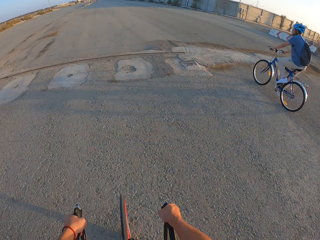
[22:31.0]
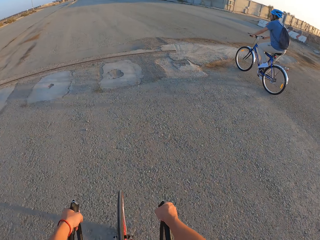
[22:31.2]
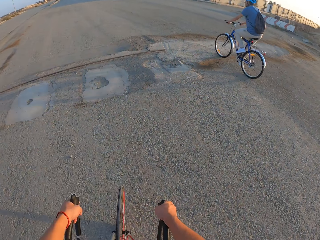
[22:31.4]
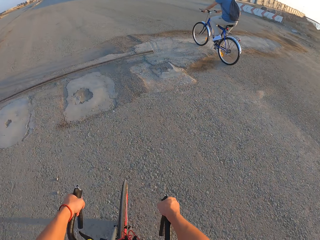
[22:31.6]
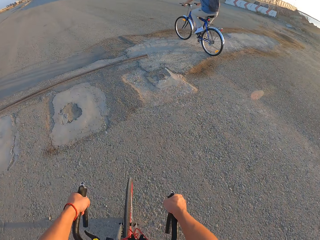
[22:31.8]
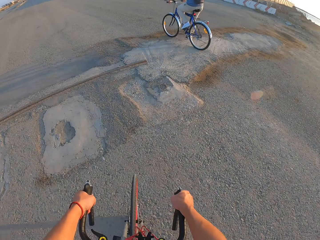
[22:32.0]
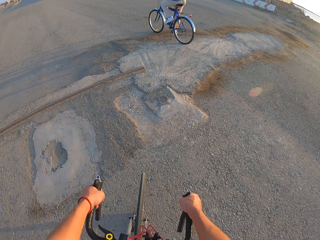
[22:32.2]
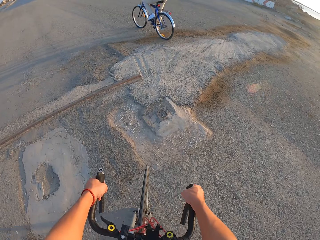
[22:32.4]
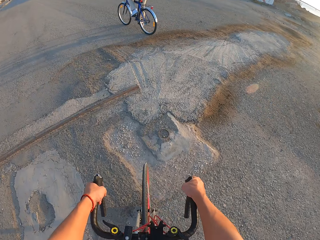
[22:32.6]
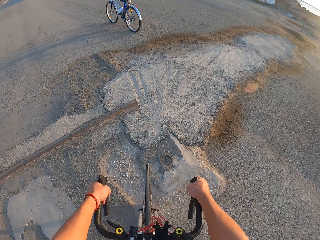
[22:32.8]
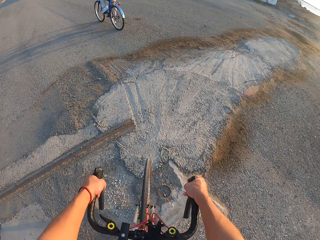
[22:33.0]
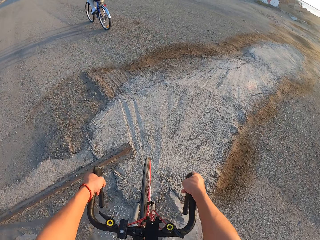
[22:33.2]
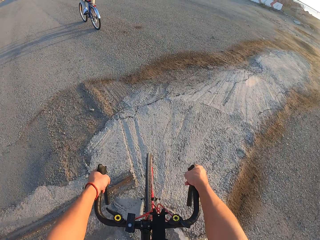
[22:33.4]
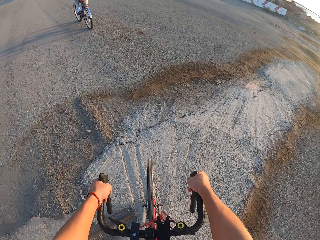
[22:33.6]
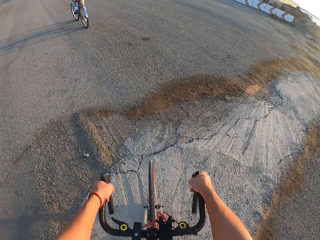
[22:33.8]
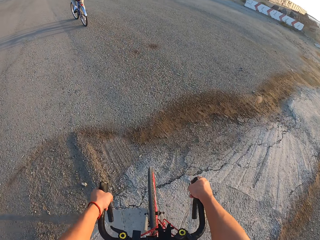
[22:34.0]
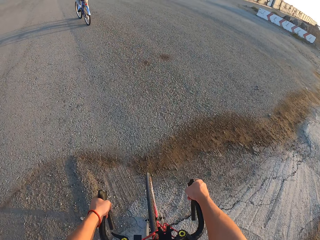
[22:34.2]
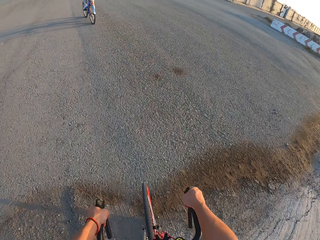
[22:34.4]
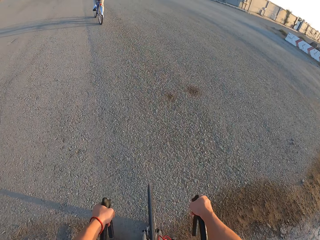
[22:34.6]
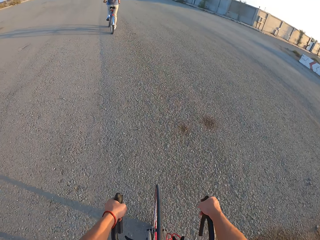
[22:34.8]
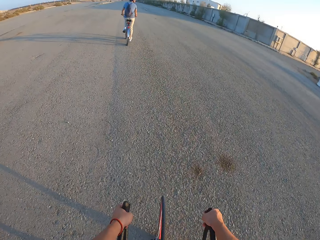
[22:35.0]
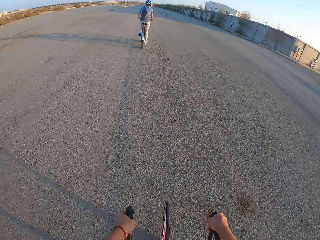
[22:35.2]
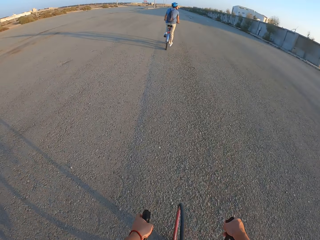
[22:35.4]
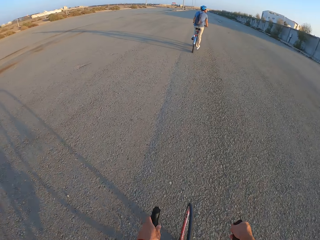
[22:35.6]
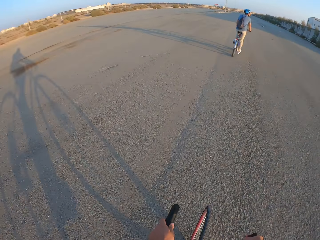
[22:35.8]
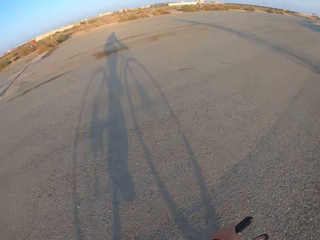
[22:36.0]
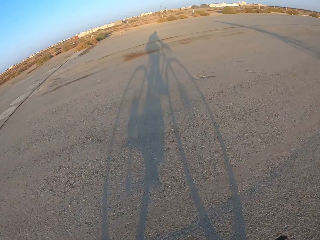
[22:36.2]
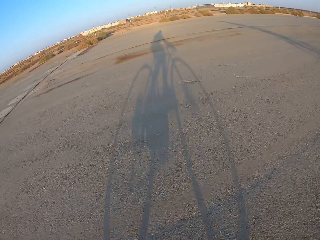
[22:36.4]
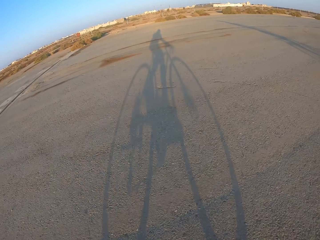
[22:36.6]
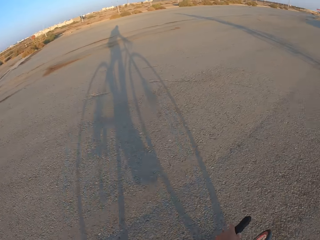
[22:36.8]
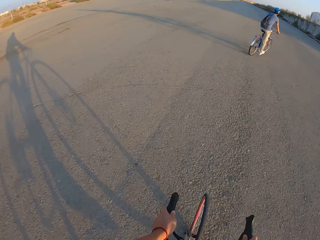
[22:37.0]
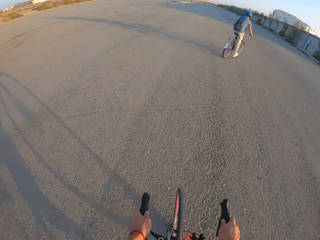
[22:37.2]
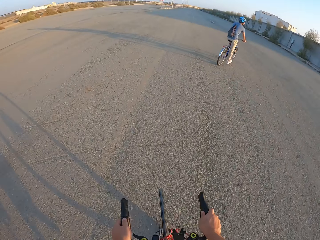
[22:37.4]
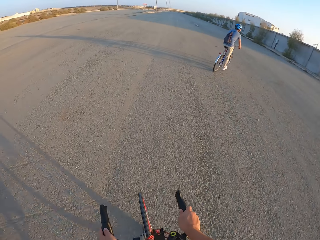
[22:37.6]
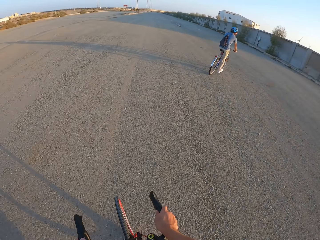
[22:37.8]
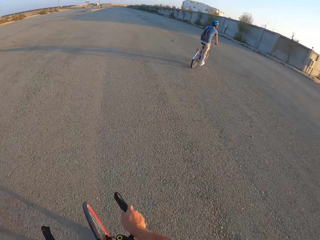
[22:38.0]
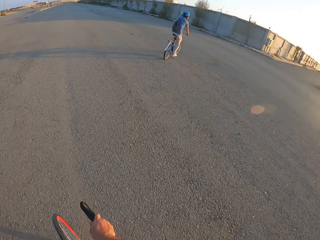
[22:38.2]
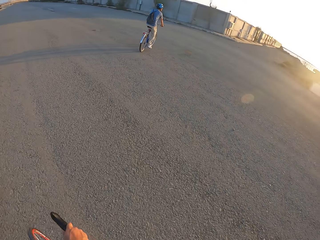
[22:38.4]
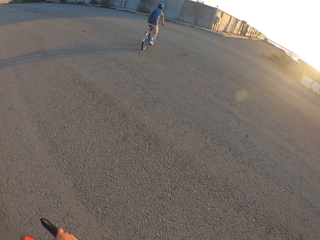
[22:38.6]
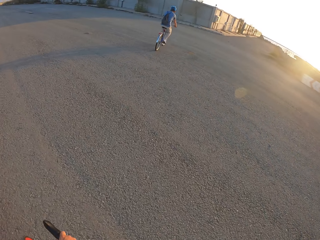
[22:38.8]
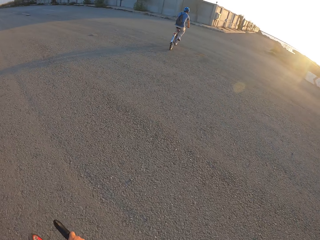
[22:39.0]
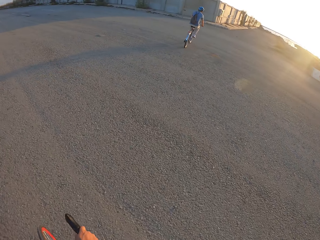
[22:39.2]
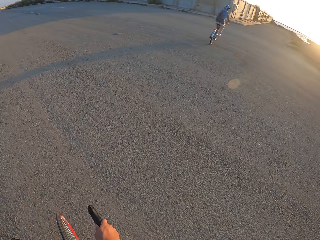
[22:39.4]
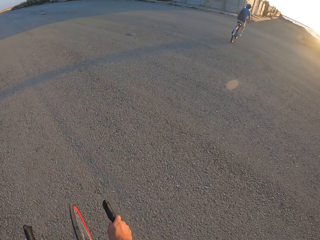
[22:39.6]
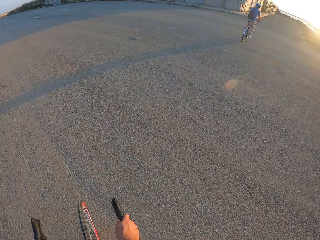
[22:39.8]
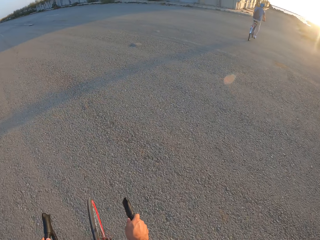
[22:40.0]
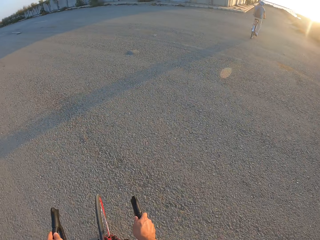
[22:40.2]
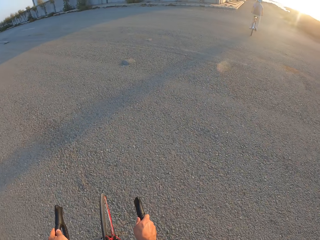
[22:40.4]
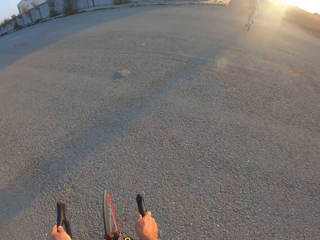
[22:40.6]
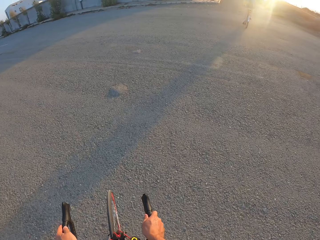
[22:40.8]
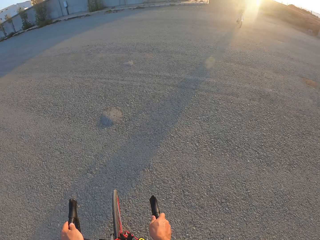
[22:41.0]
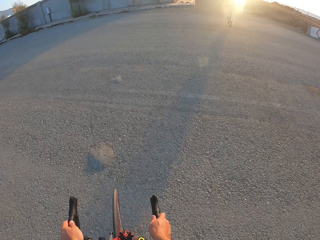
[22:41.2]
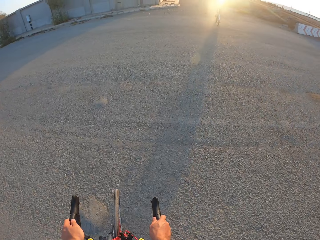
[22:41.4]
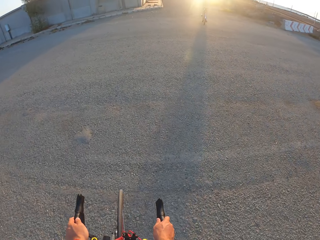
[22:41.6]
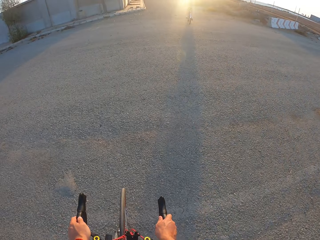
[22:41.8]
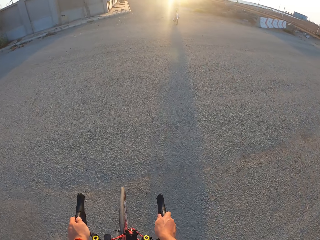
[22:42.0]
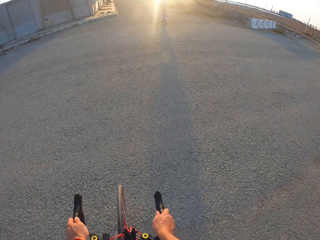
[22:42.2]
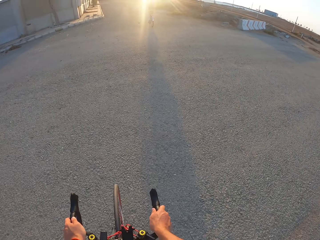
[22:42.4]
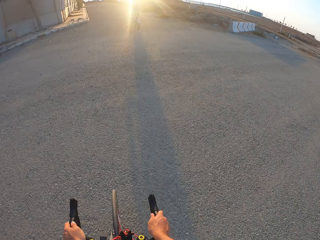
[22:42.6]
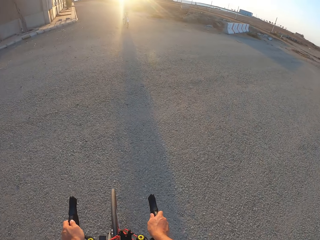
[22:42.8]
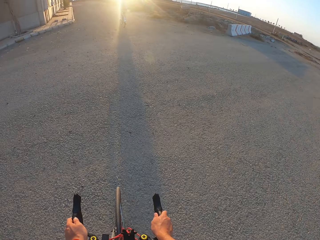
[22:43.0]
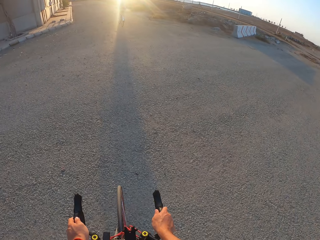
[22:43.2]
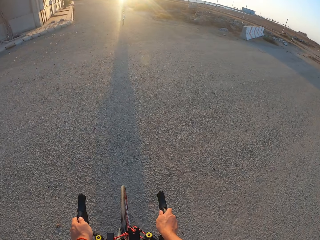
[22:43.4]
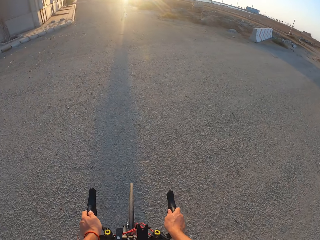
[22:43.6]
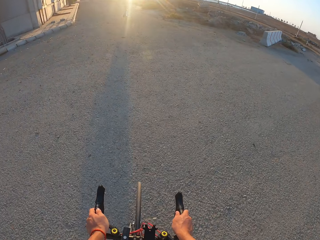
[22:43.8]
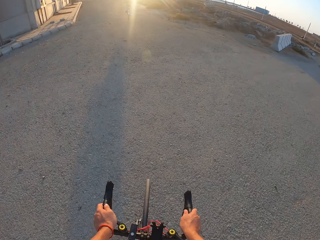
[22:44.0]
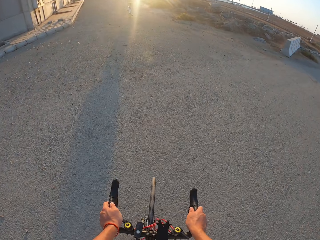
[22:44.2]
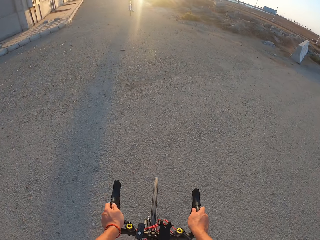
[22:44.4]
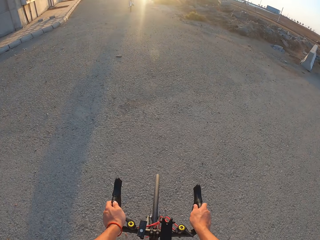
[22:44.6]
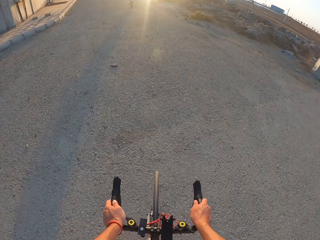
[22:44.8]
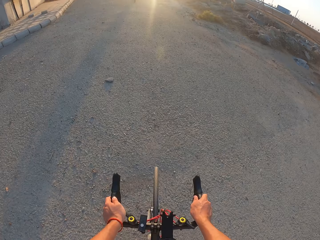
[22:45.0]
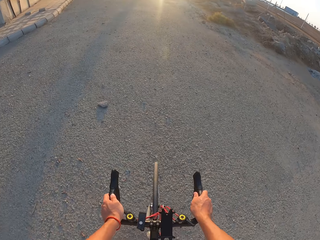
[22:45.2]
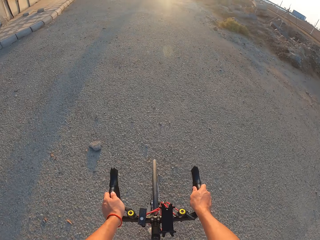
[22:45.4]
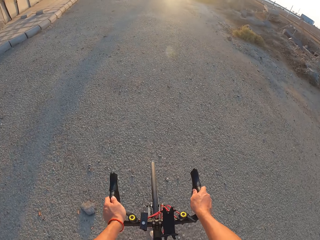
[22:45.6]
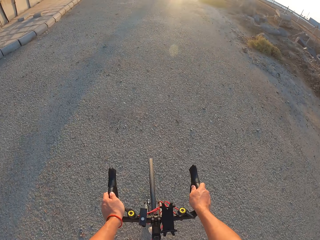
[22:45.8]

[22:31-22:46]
A man rides the bicycle. The camera wearer rides the bicycle. They look around. The man rides the bicycle. The camera wearer turns to the right side of the road. They cycle along the road.

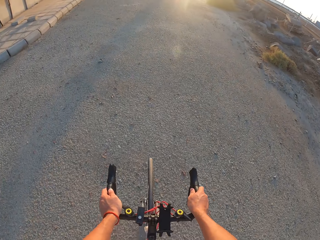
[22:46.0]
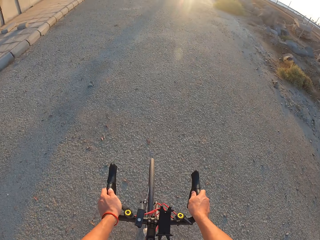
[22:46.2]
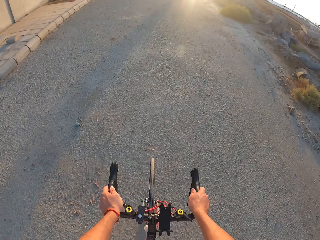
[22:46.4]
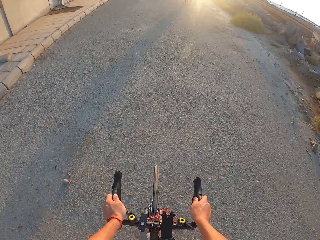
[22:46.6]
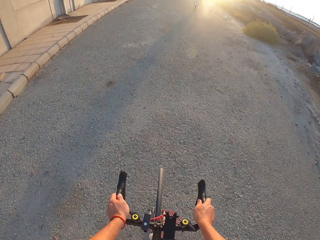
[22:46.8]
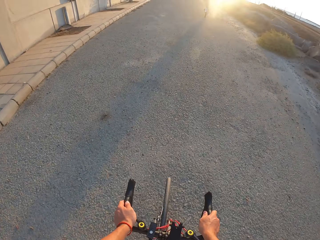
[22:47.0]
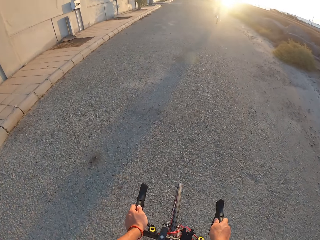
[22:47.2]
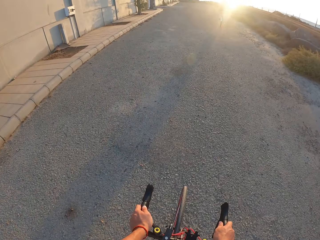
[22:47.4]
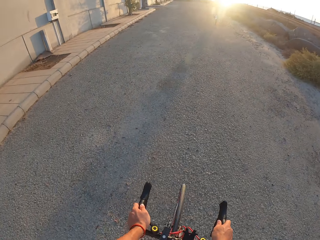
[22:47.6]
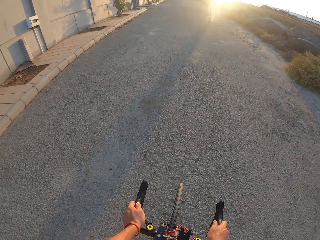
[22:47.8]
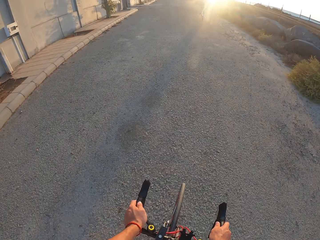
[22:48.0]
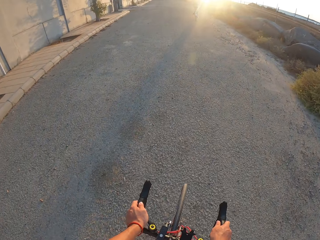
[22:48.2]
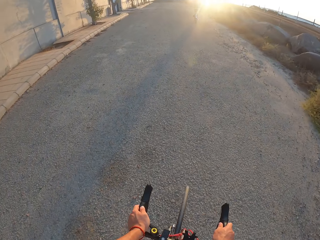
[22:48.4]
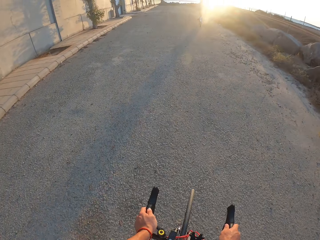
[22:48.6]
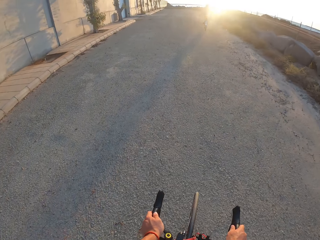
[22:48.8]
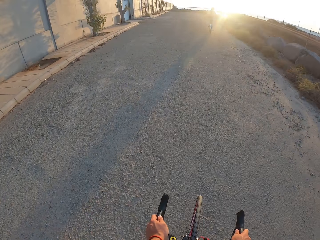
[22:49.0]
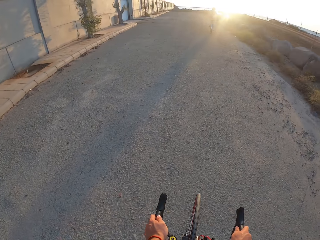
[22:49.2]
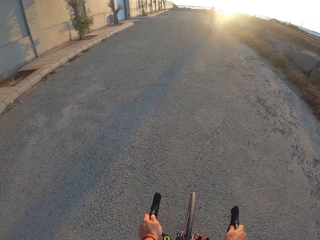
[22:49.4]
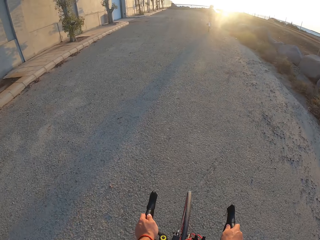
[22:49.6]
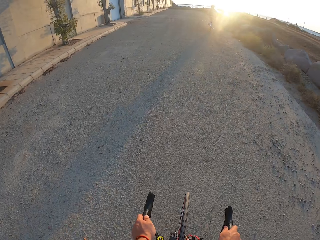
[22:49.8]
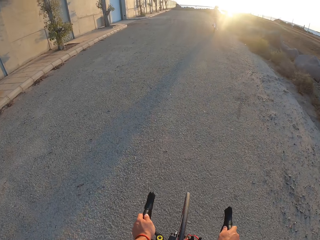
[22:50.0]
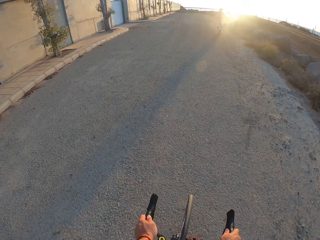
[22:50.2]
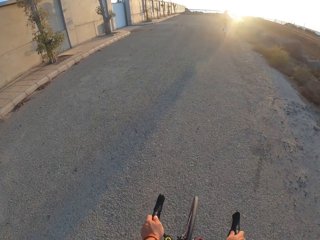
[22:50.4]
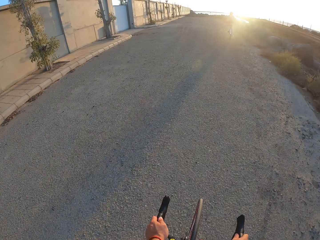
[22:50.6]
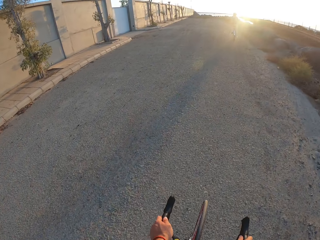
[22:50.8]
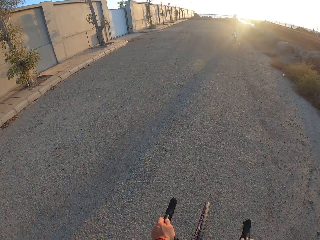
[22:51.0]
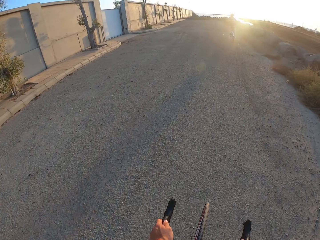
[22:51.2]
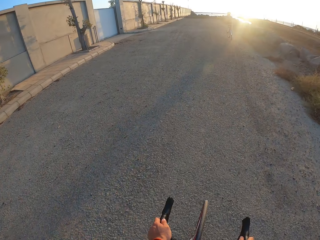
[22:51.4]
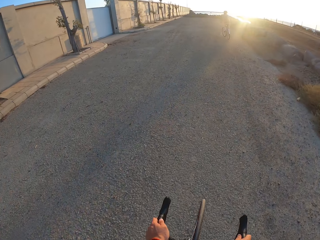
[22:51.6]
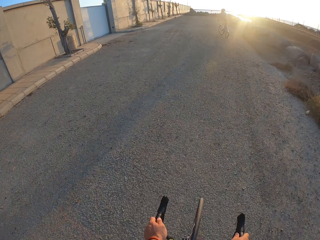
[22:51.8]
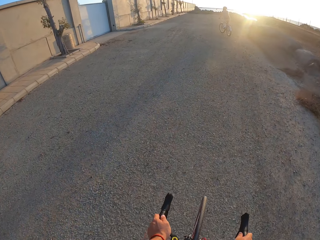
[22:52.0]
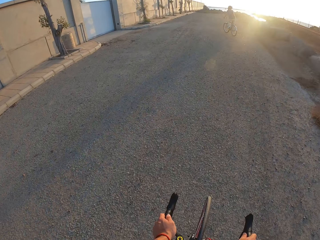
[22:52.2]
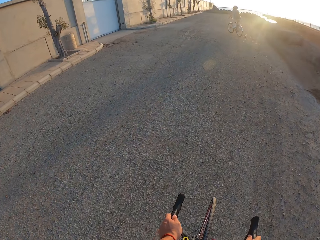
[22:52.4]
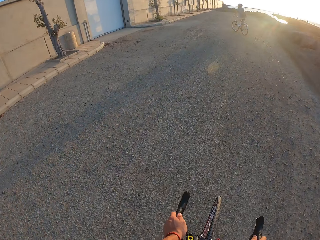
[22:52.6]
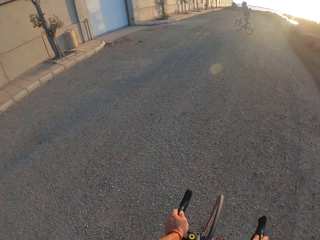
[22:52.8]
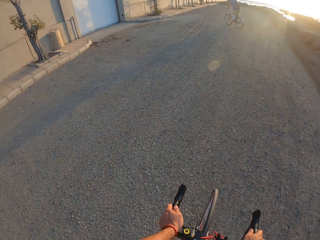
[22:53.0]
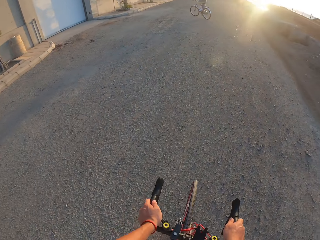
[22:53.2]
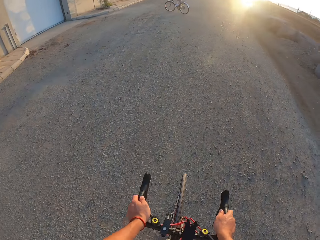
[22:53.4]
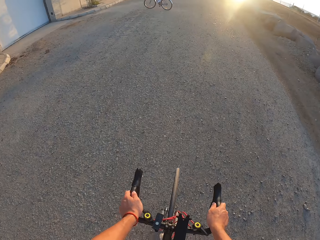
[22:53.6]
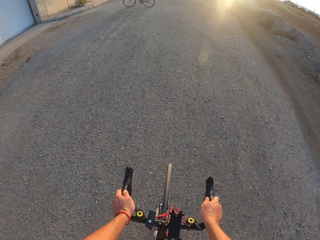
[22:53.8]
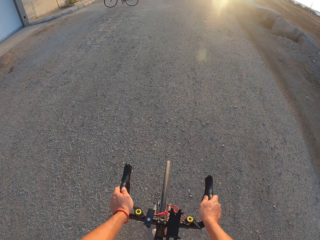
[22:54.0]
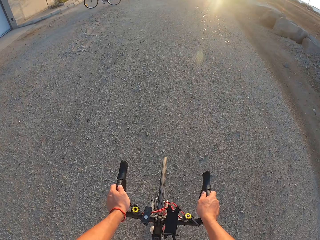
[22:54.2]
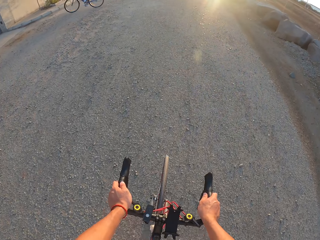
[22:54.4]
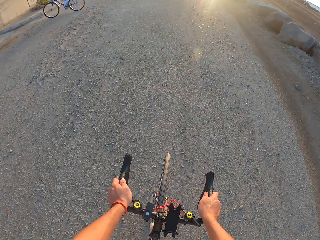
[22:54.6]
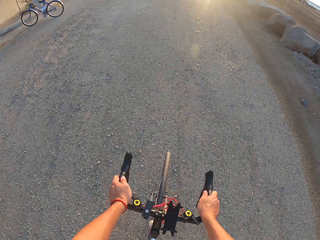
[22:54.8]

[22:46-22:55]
A man rides the bike.
